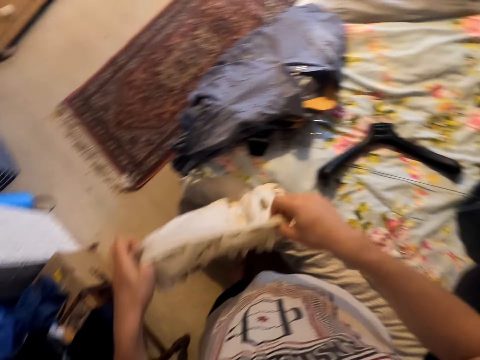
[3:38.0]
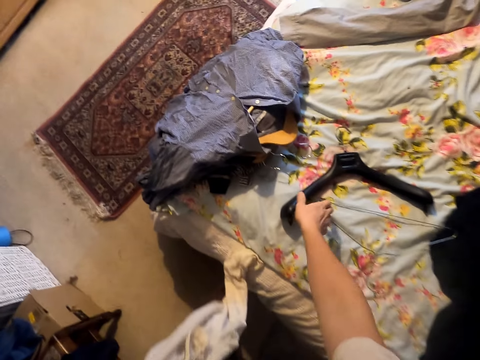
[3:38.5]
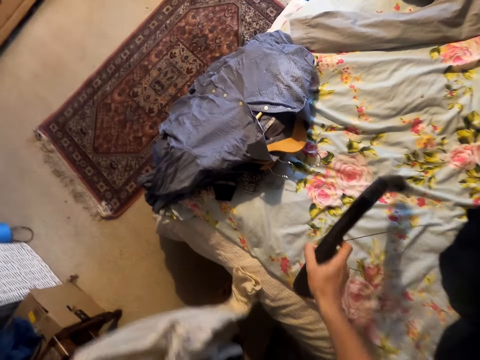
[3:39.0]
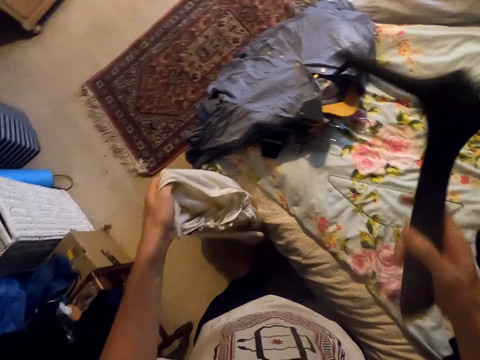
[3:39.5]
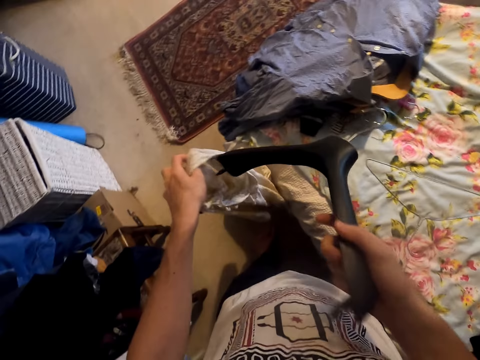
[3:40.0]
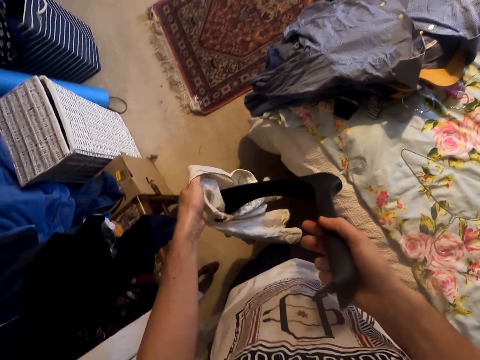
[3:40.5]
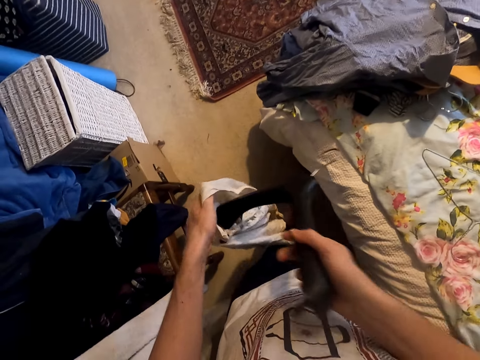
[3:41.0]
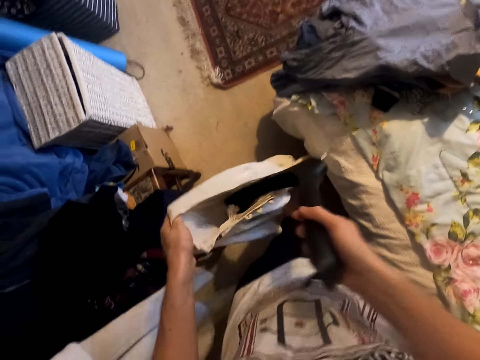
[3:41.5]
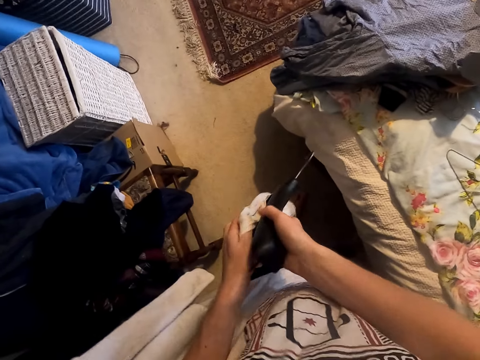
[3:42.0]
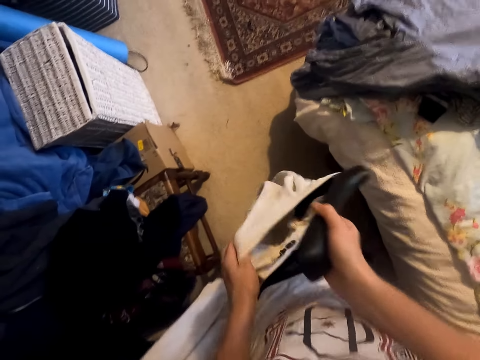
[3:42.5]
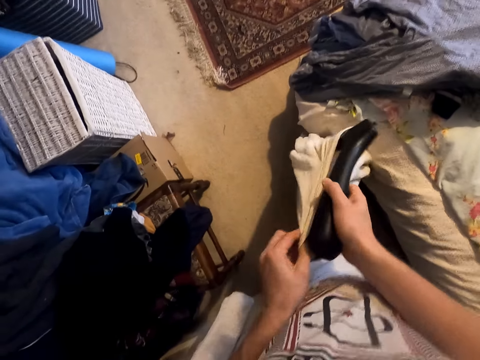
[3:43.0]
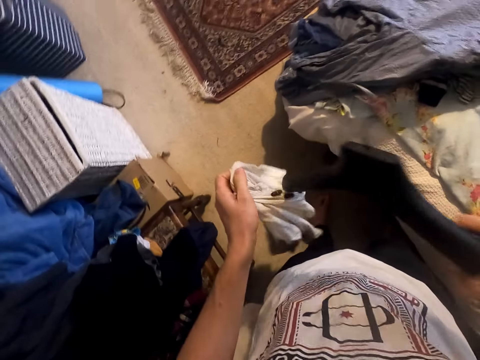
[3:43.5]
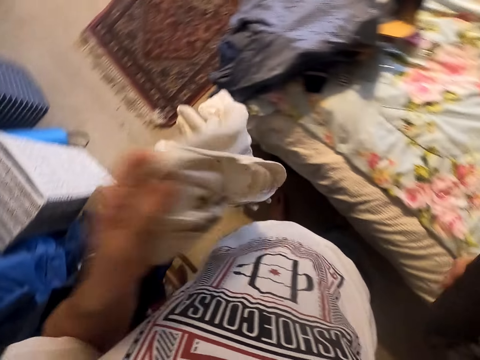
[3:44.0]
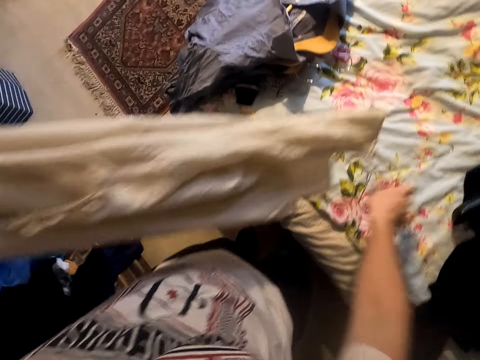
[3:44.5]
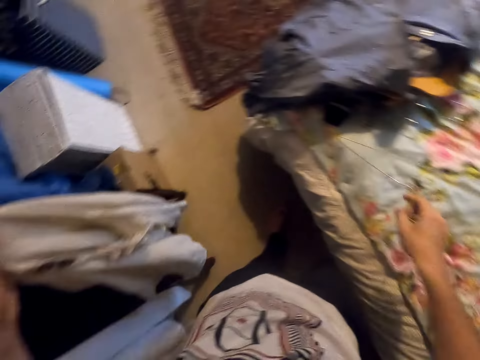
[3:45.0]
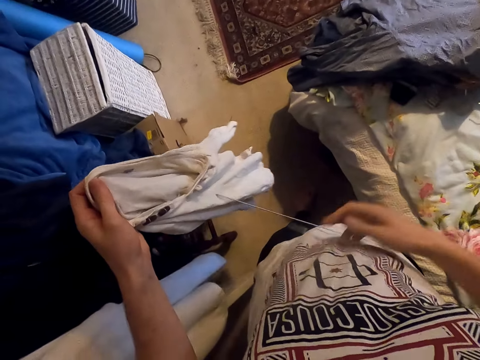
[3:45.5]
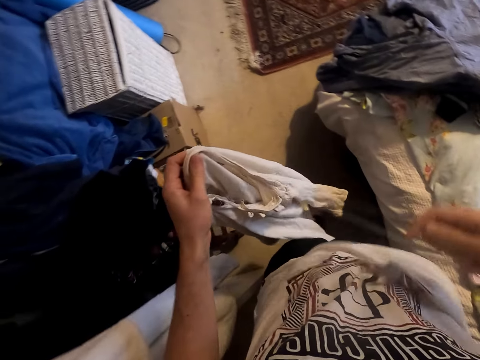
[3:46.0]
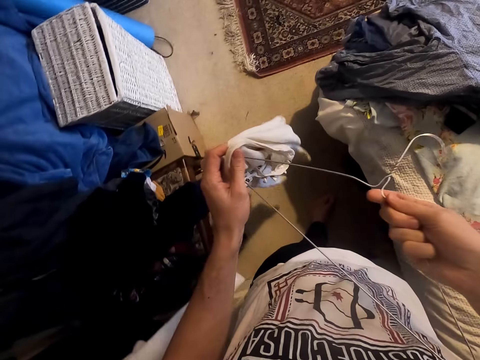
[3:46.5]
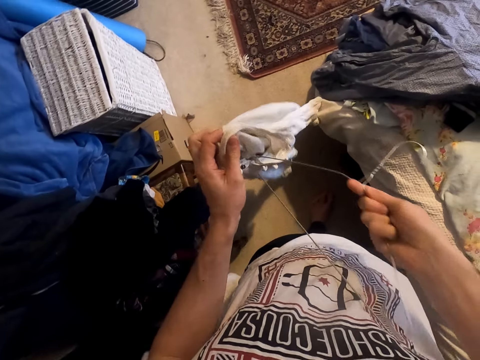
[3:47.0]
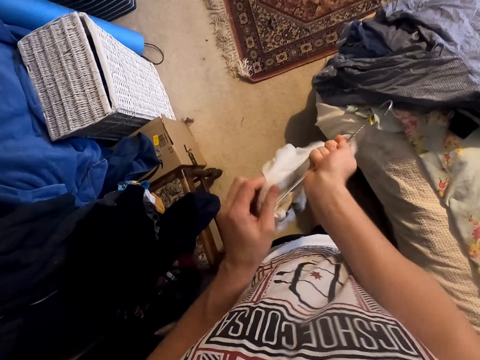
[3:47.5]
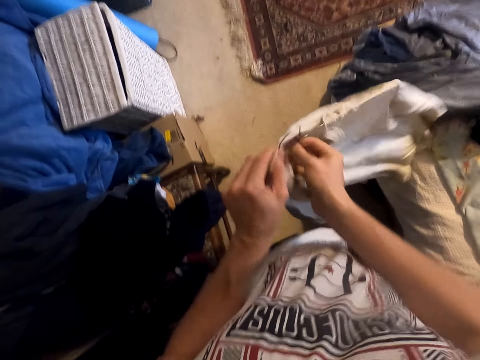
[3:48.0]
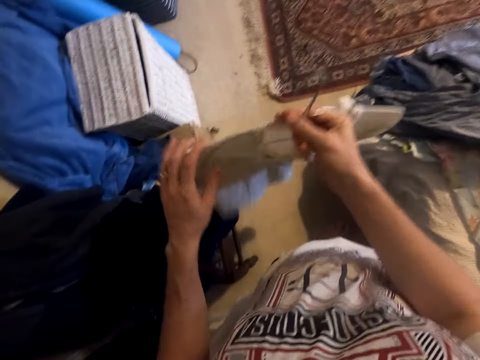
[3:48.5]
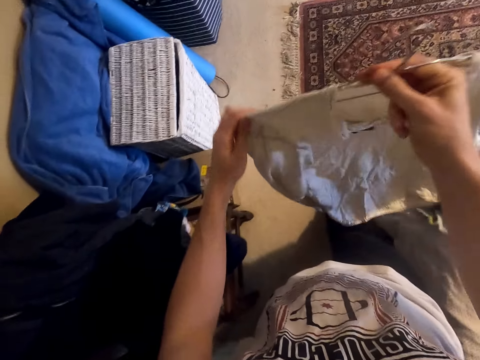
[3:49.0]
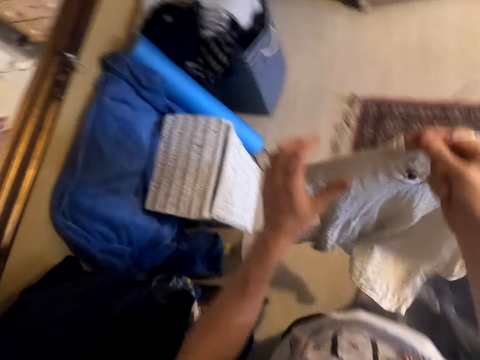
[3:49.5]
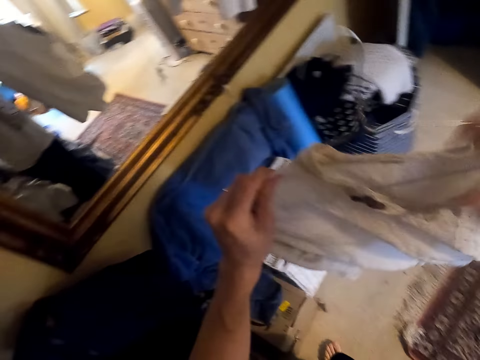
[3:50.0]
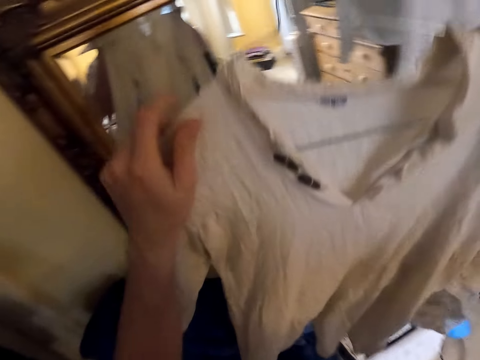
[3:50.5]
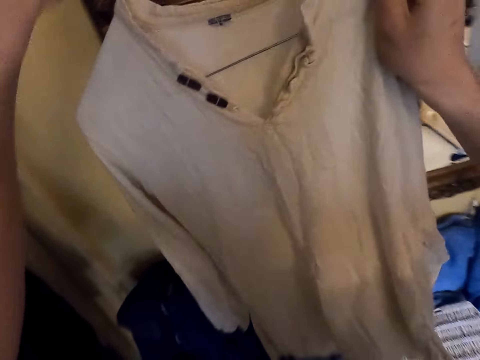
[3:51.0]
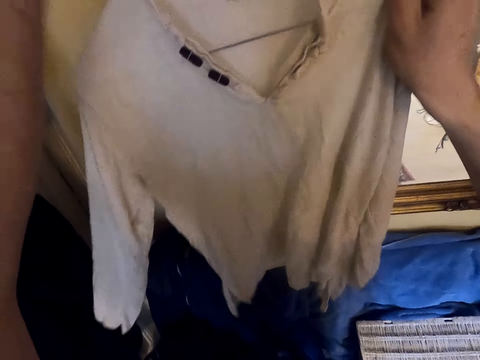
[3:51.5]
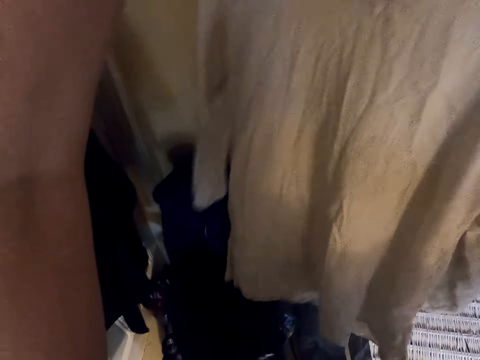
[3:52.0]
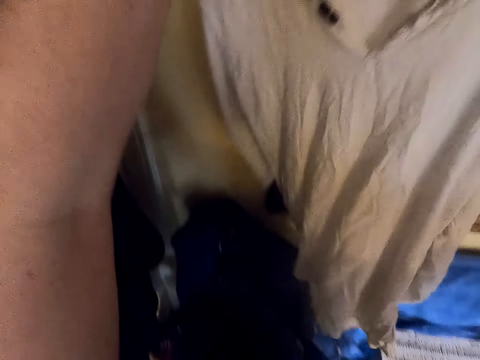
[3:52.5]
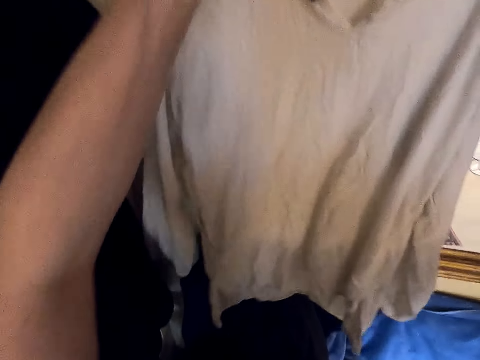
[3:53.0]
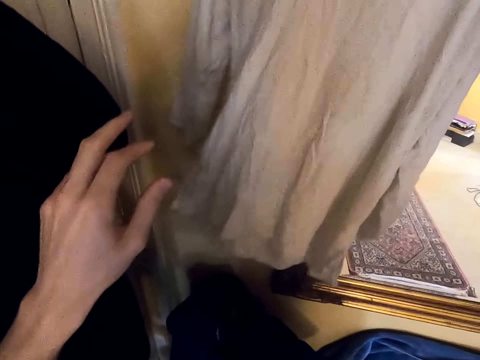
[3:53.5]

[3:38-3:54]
The camera wearer picks the hanger from the bed. They put the blouse on the hanger. They remove the hanger from the blouse. They throw the hanger on the bed. They pick a hanger from the bed. They put the blouse on the hanger. They adjust the blouse on the hanger. They hold the blouse and move around. They hang the cloth.

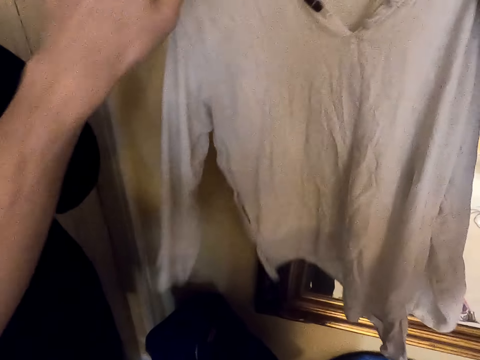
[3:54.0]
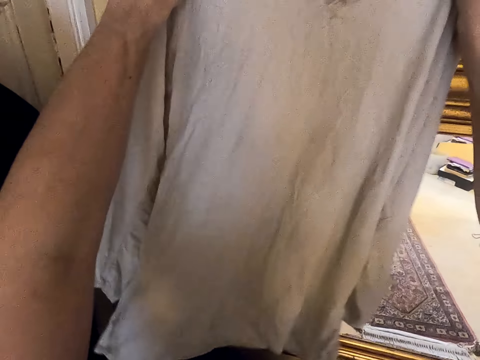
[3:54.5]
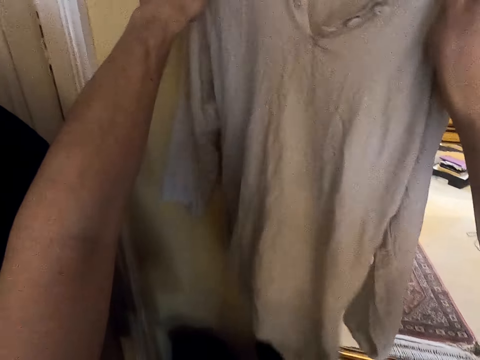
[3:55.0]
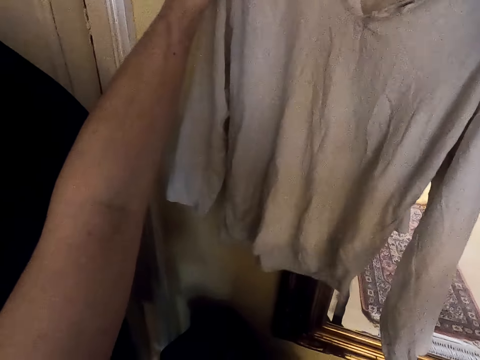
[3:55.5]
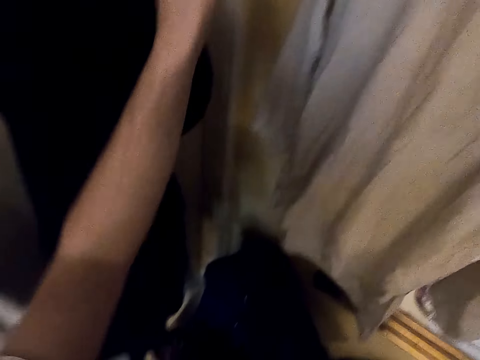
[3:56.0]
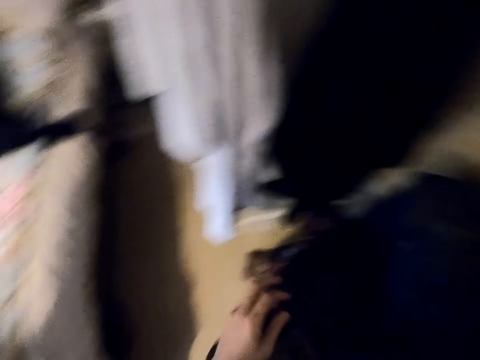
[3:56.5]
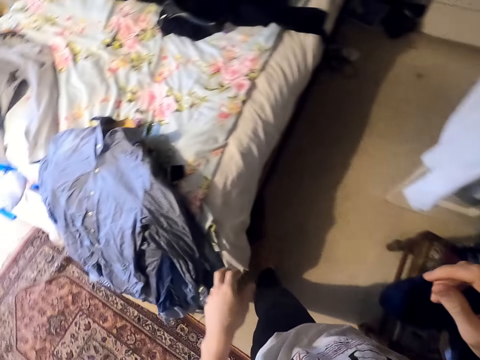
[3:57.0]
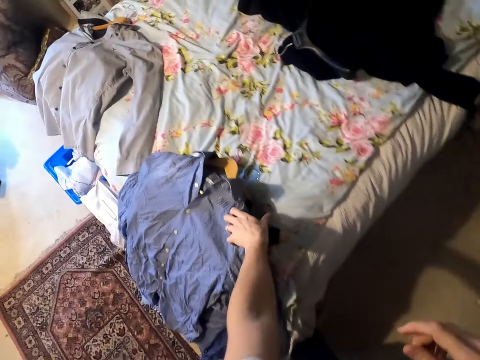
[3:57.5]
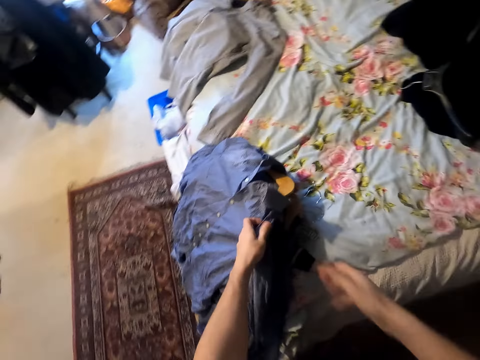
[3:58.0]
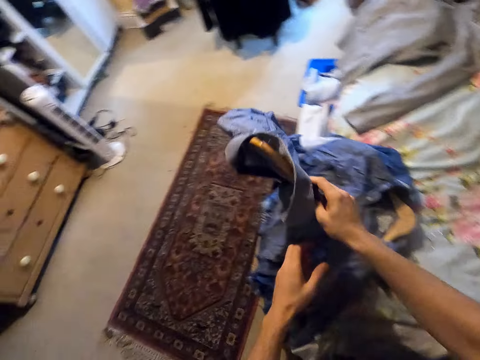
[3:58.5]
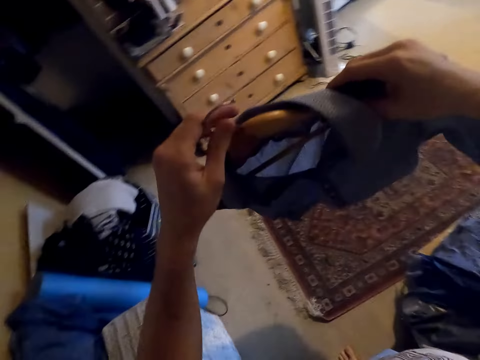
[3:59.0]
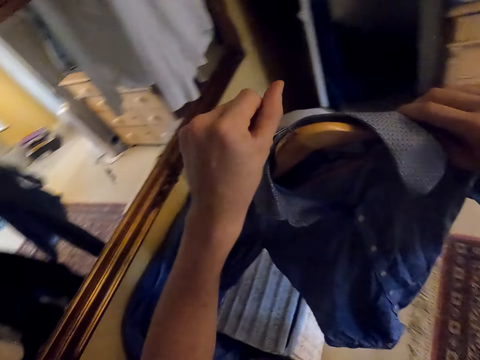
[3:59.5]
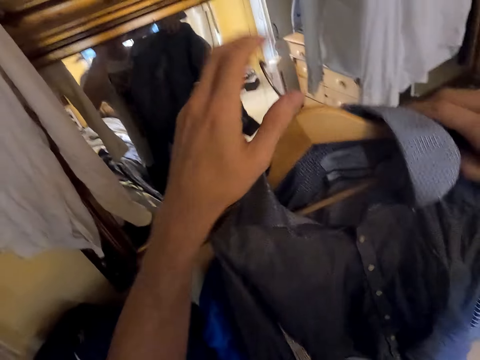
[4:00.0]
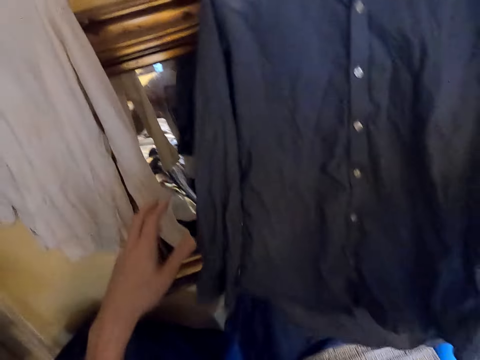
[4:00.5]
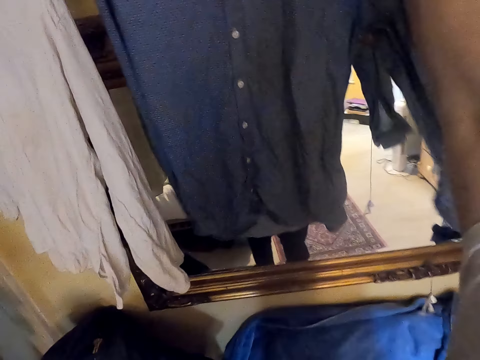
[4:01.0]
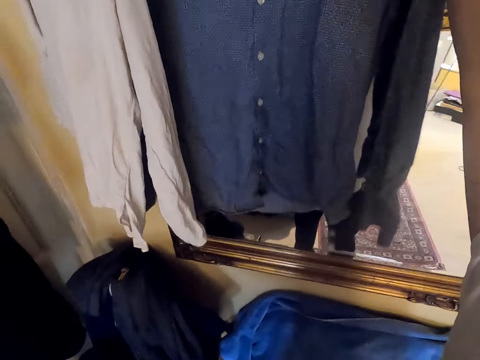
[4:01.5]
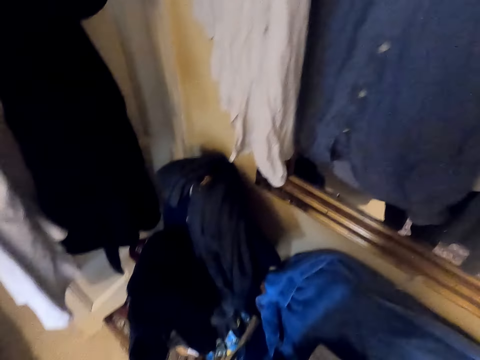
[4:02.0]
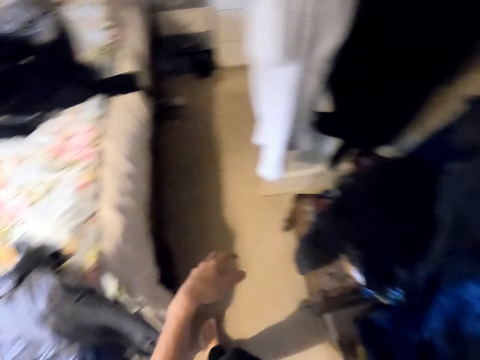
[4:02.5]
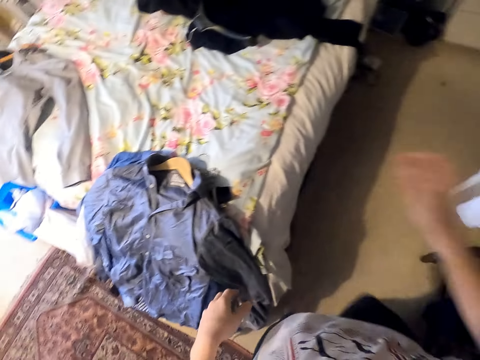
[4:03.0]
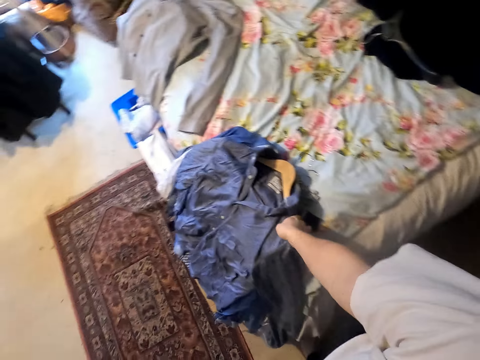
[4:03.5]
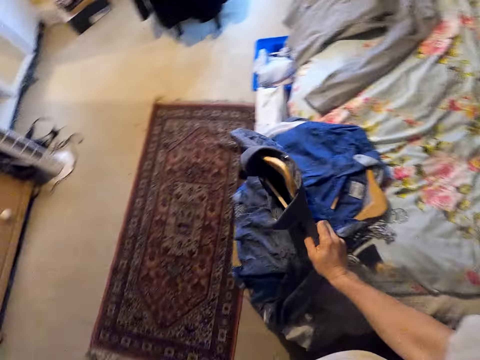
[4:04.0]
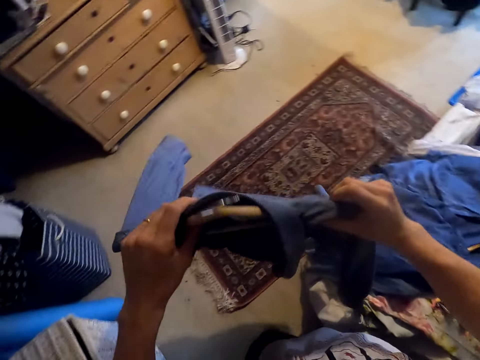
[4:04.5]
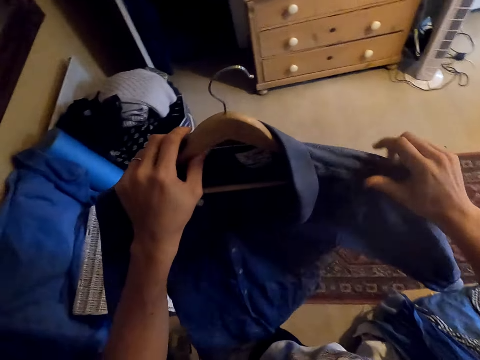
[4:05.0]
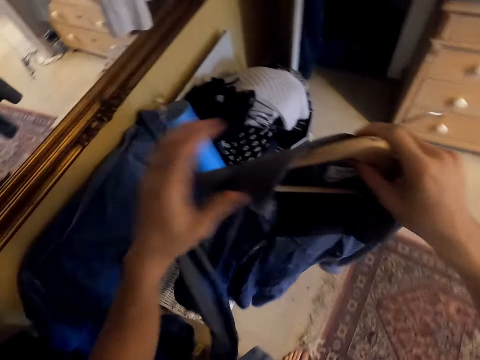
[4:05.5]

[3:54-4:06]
The camera wearer holds the blouse. They hang the blouse and move around. They pick the shirt from the bed. They hold the shirt. They hold the hanger. They move the shirt. They hang the shirt. They move around. They pick the shirt from the bed. They hold the shirt.
